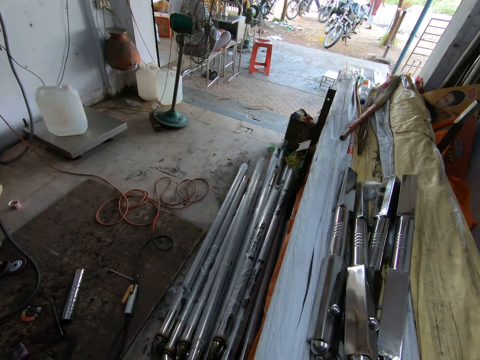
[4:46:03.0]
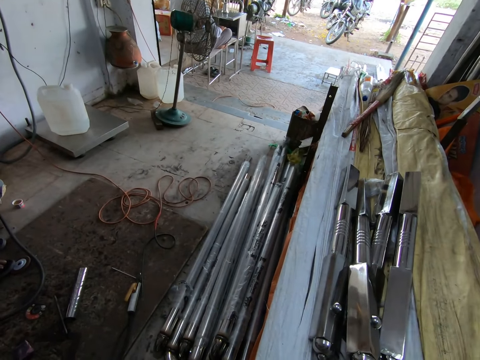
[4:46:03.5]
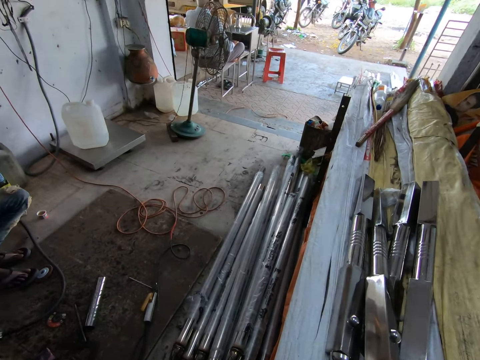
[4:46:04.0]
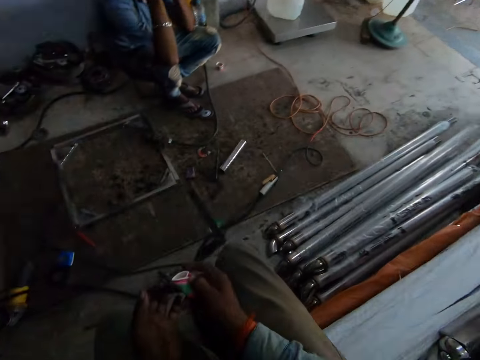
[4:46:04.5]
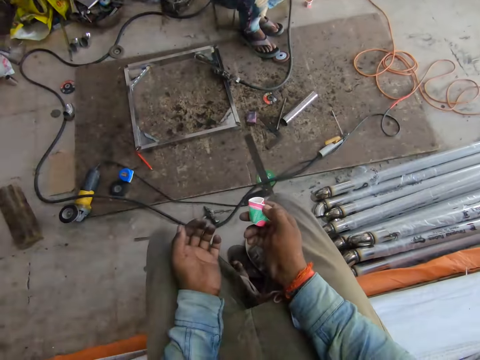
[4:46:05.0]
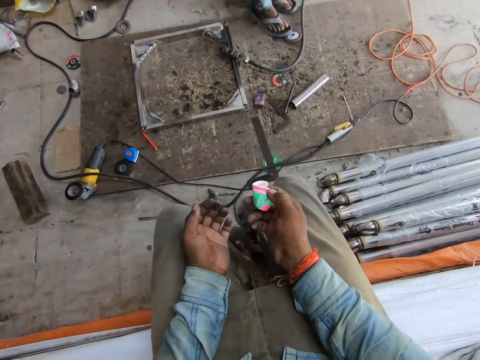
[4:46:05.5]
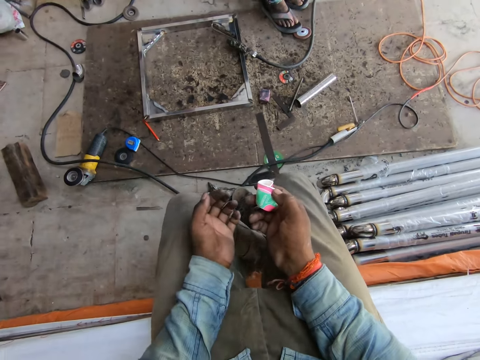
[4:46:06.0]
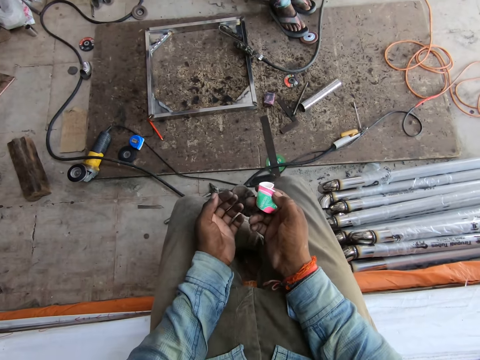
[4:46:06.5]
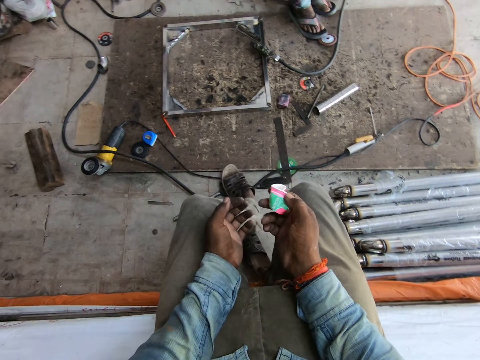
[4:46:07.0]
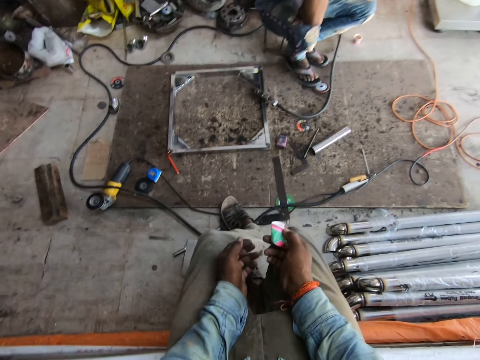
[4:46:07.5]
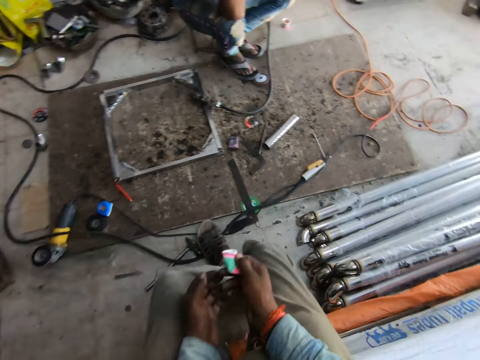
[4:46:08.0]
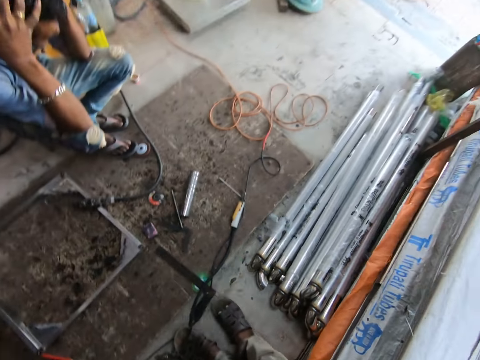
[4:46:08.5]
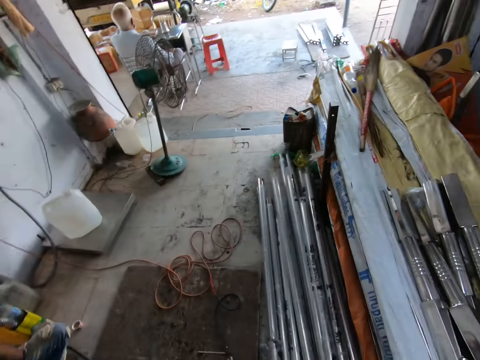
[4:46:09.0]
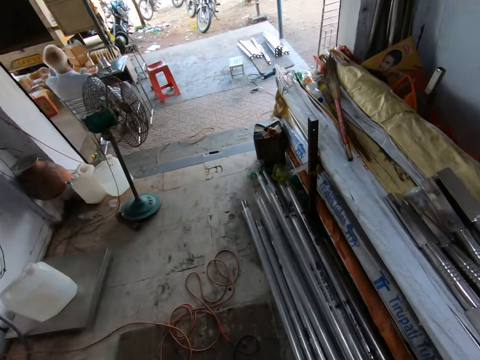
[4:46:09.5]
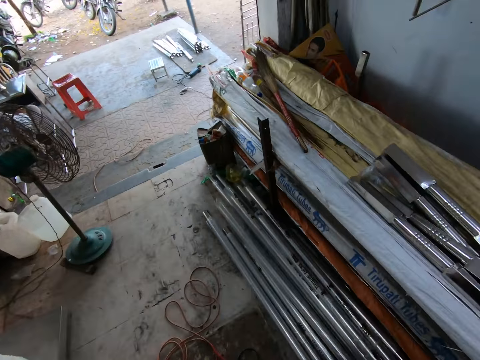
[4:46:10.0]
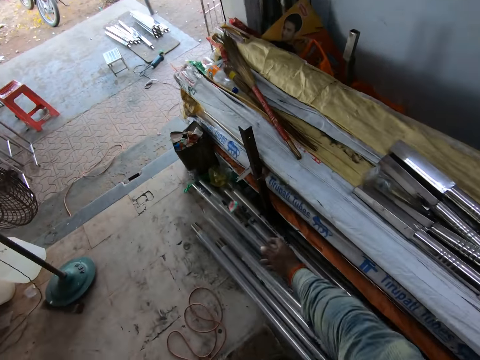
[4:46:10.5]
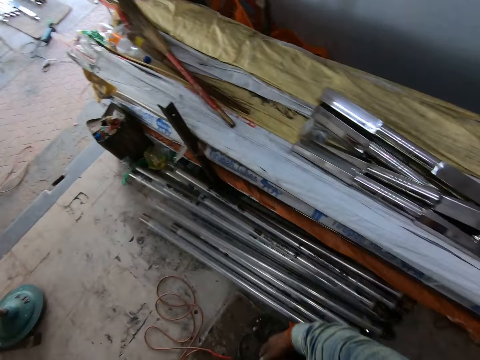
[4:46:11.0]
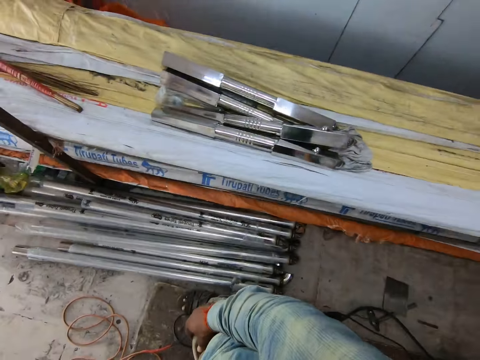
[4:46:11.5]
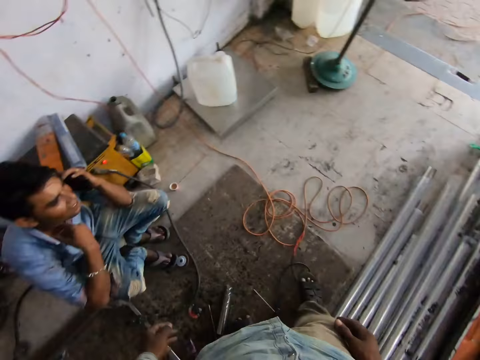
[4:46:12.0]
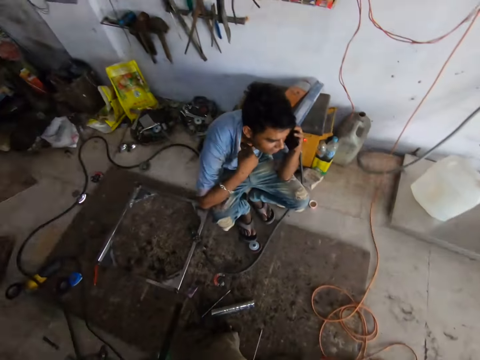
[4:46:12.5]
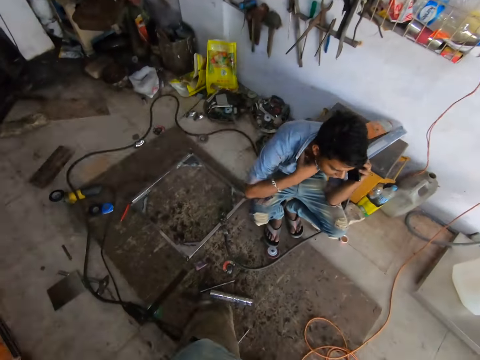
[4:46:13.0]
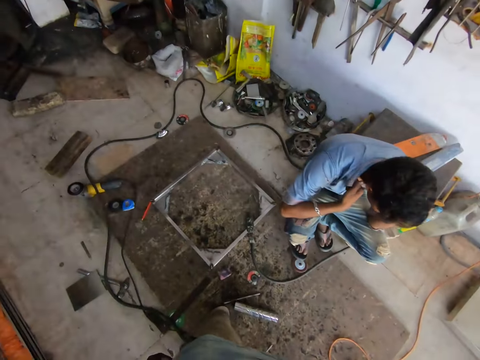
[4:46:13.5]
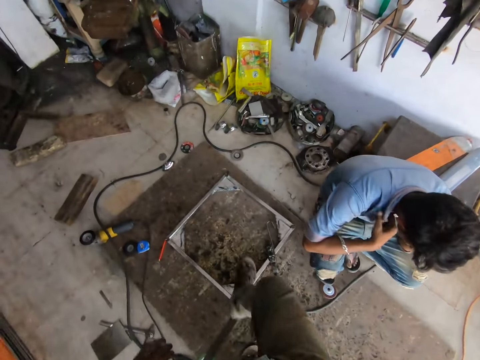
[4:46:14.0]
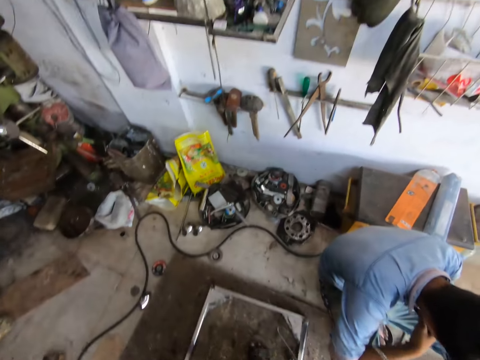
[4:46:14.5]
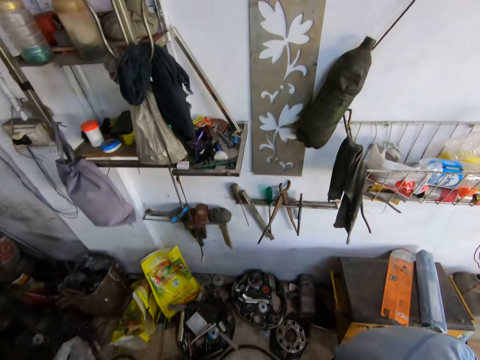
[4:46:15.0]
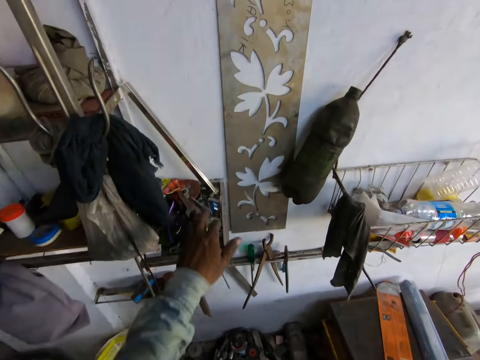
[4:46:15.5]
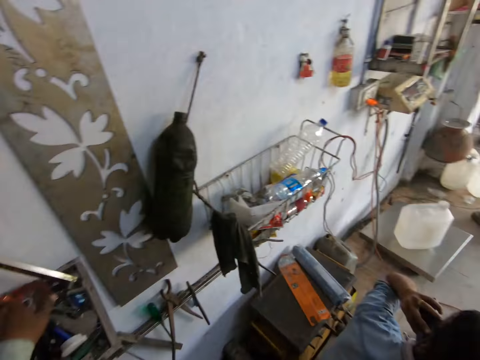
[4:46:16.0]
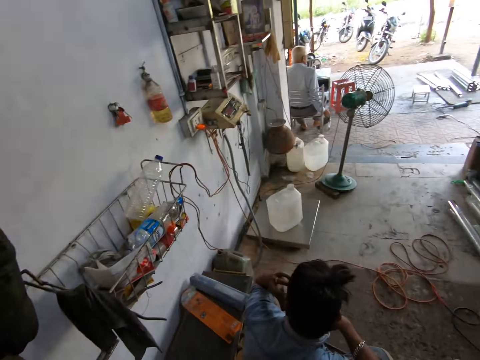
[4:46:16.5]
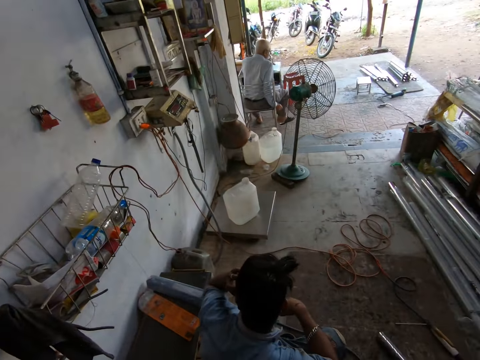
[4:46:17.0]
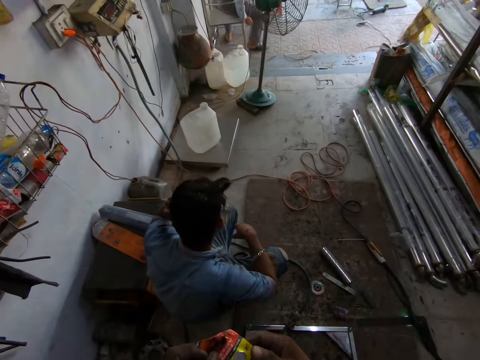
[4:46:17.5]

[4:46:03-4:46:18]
The camera wearer looks around. He holds the cup in his right hand. He moves his legs and moves his hands. He looks around. He throws the cup in a trash with his right hand. He looks around again. He walks. He picks a pack of chocolate from a shelf with his left hand.

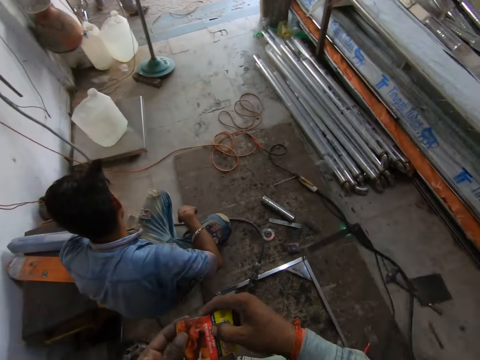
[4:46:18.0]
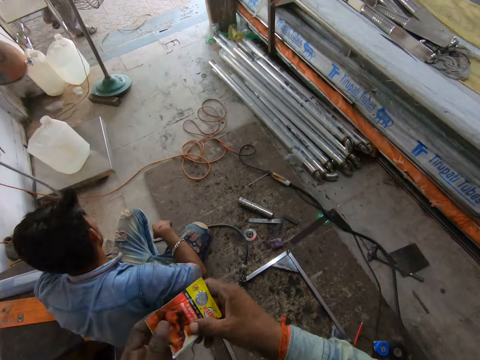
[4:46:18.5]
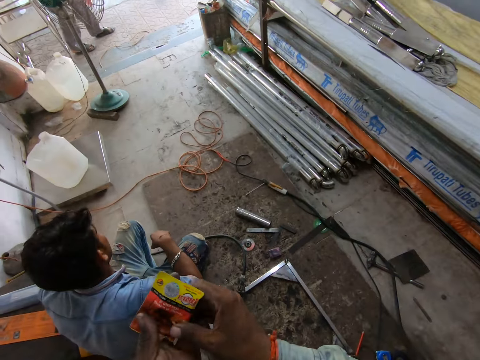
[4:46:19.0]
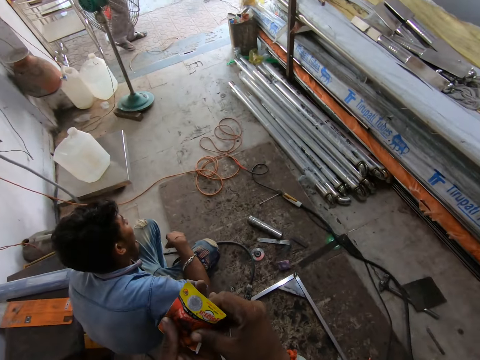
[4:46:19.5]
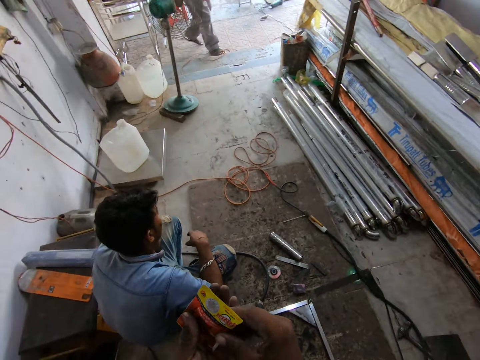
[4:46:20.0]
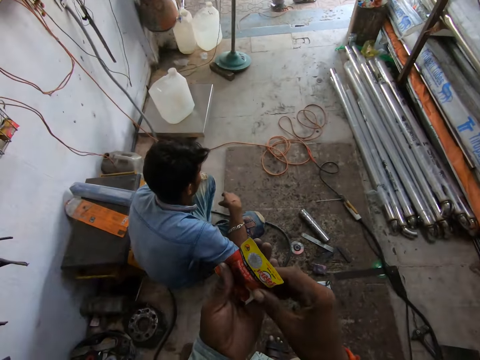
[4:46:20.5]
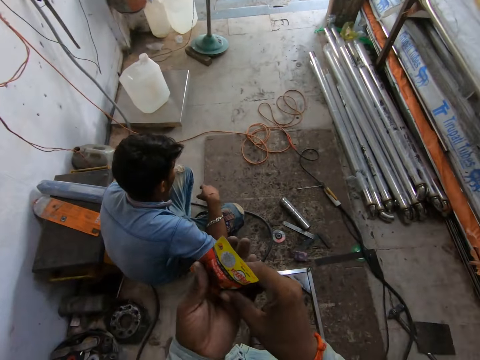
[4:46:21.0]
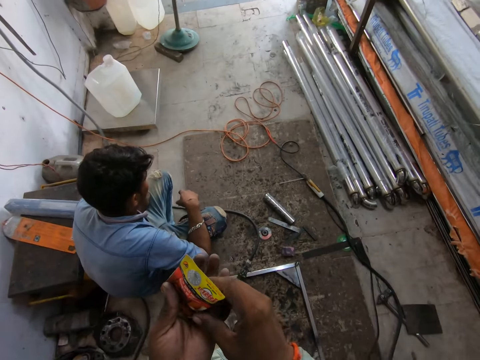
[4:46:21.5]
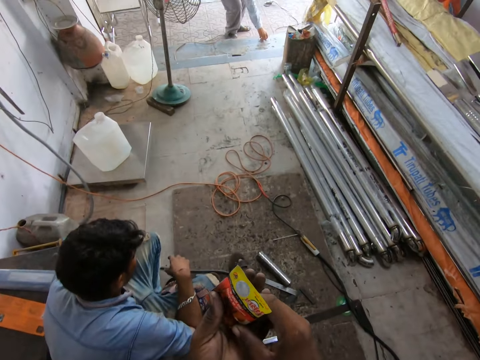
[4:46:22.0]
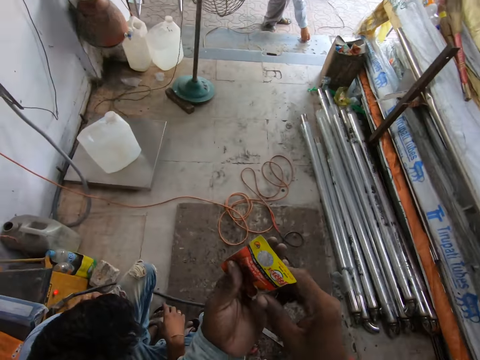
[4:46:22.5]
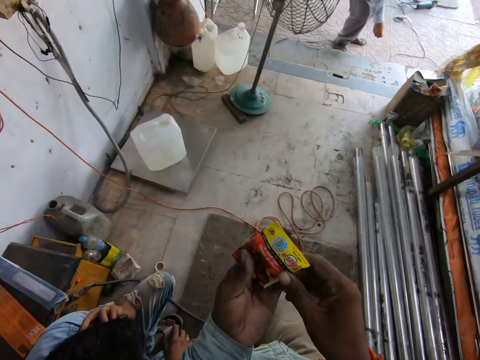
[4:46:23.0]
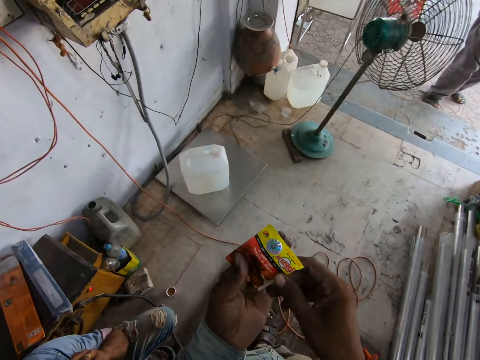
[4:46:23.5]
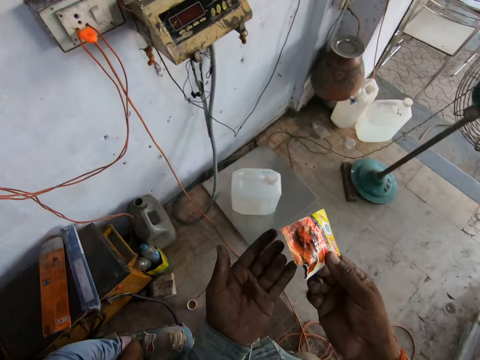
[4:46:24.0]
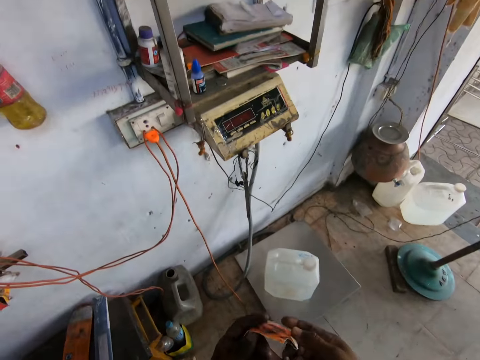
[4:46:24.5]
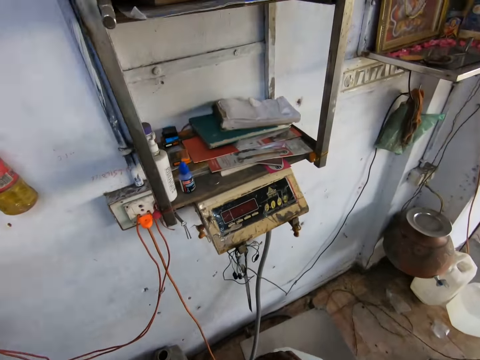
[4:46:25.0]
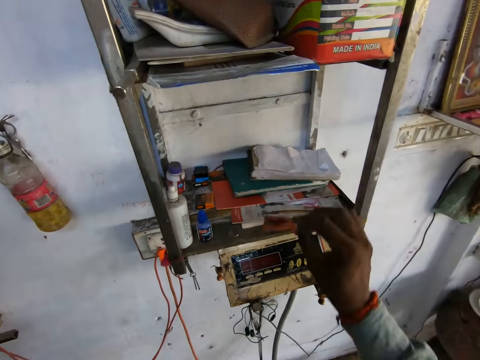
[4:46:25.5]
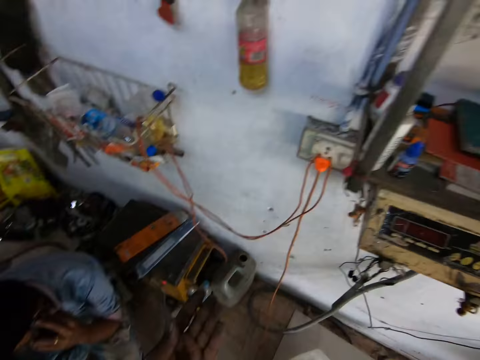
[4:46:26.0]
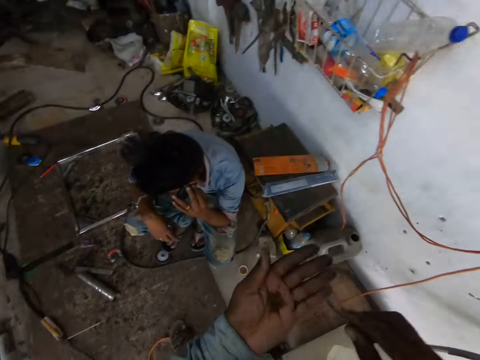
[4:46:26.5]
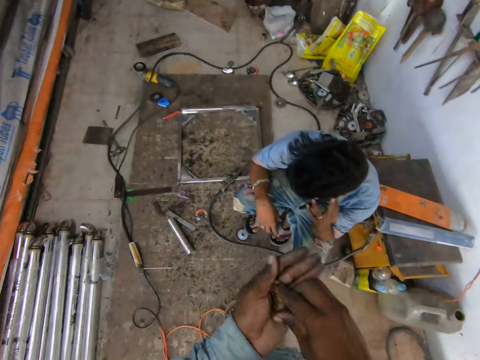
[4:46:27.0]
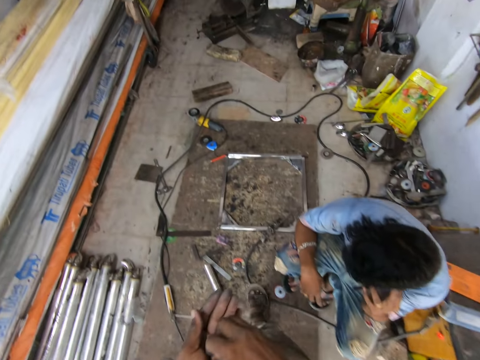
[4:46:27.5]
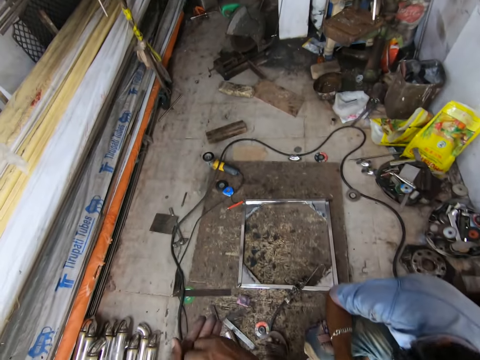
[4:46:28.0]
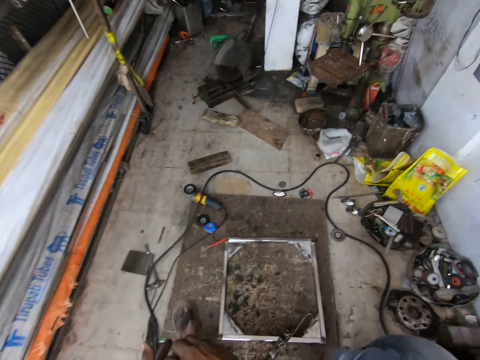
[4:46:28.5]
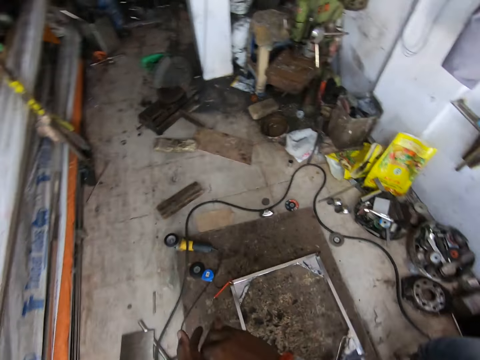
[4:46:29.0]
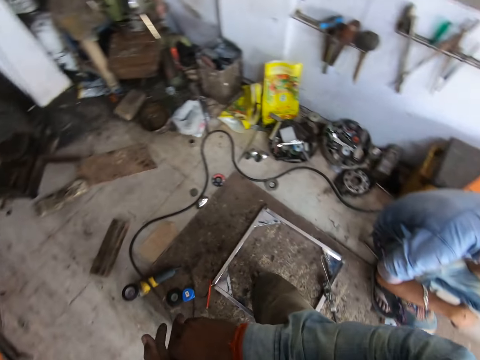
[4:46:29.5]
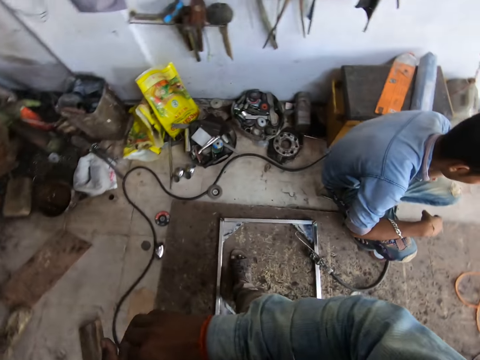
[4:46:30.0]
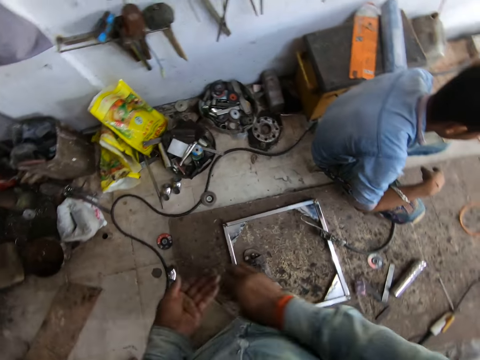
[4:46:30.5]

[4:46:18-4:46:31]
The camera wearer holds the pack of chocolate with both hands. He pours chocolate from the pack of chocolate in his right hand into his left hand. He walks. He drops the pack of chocolate on a shelf with his right hand. He picks the chocolate from his left palm with his right hand. He walks.
